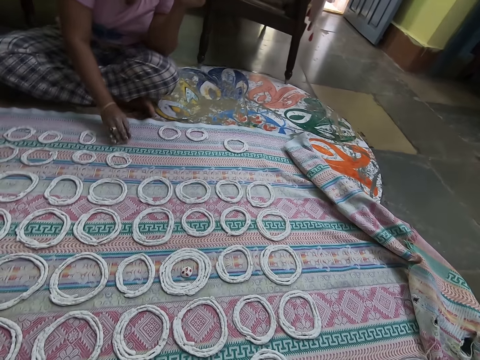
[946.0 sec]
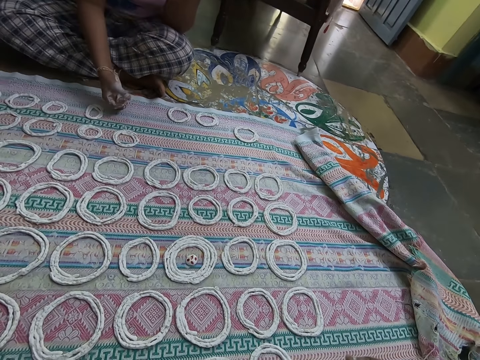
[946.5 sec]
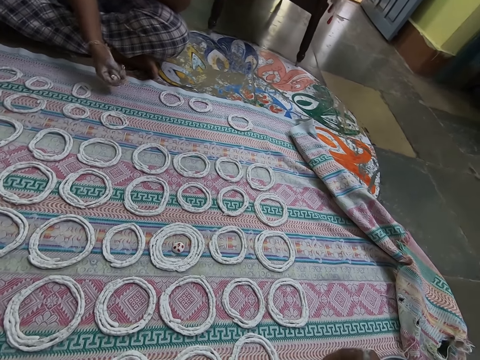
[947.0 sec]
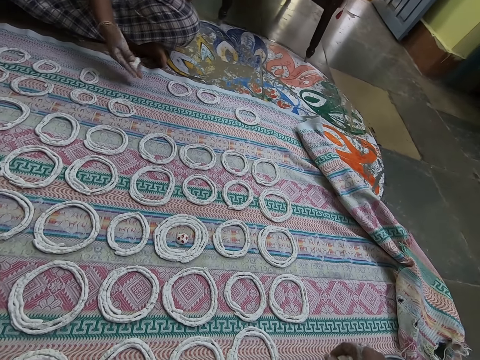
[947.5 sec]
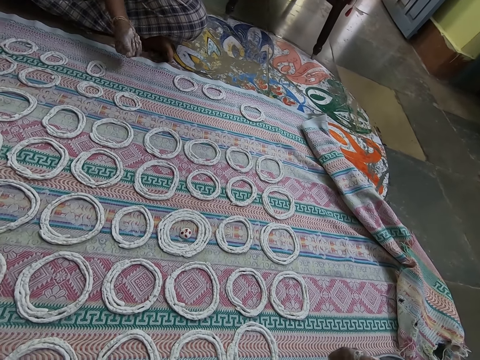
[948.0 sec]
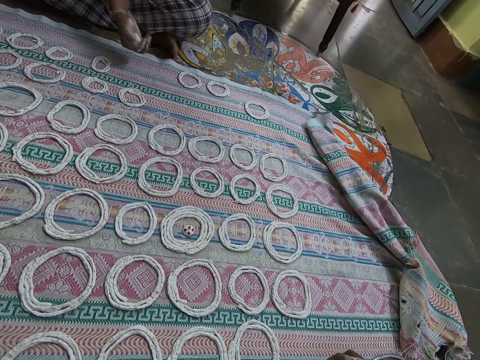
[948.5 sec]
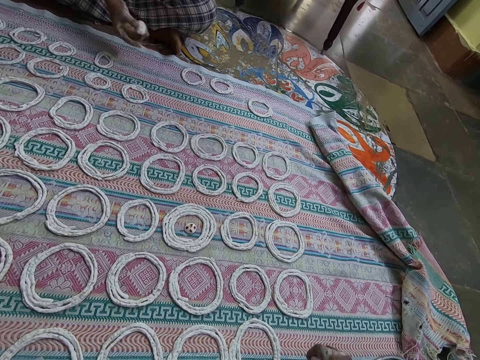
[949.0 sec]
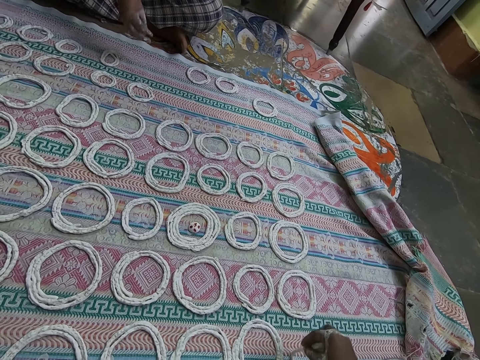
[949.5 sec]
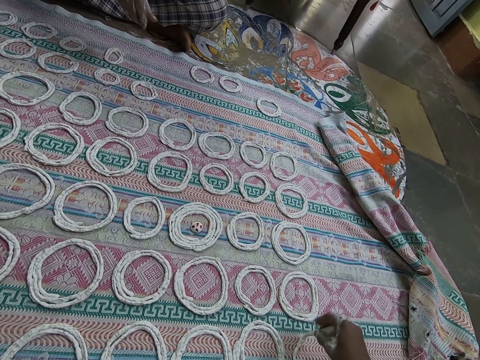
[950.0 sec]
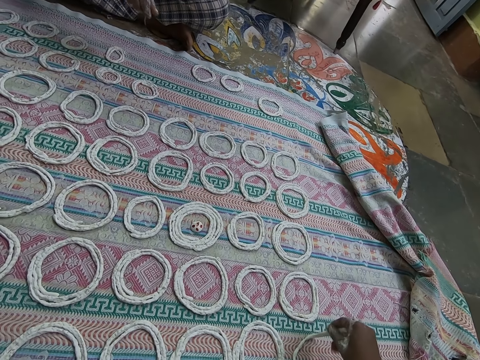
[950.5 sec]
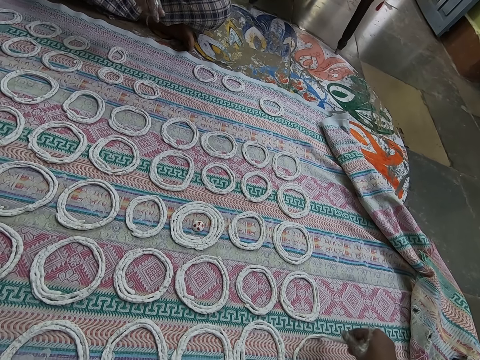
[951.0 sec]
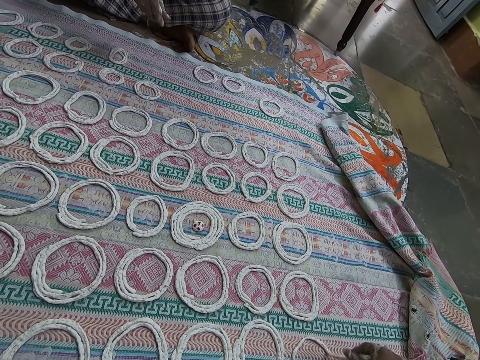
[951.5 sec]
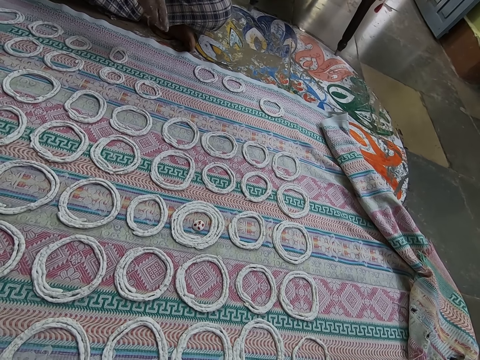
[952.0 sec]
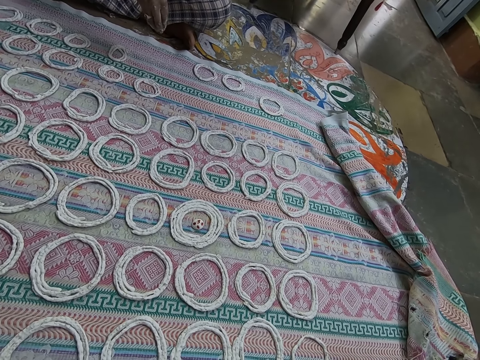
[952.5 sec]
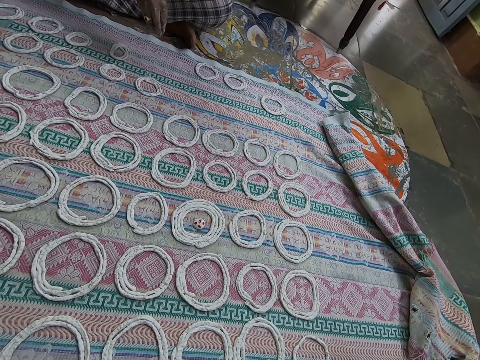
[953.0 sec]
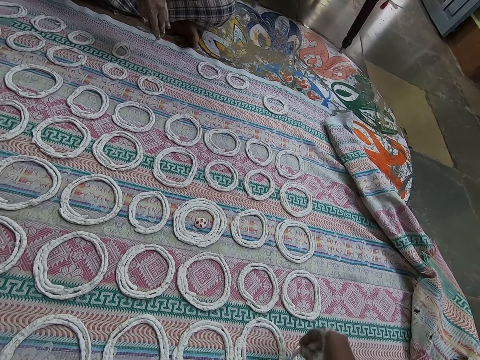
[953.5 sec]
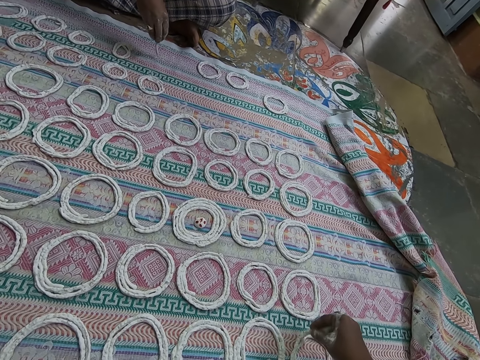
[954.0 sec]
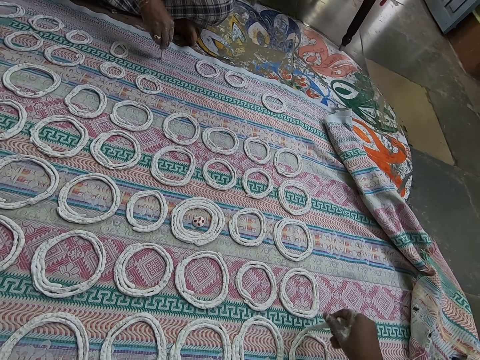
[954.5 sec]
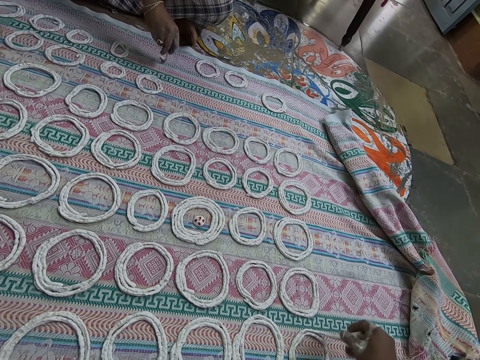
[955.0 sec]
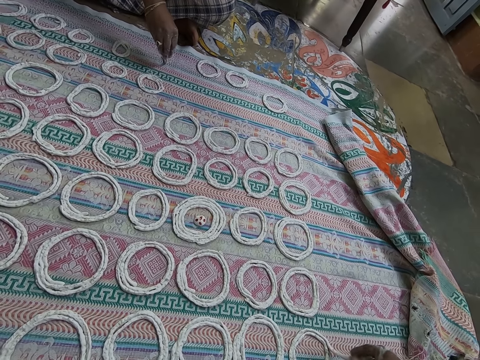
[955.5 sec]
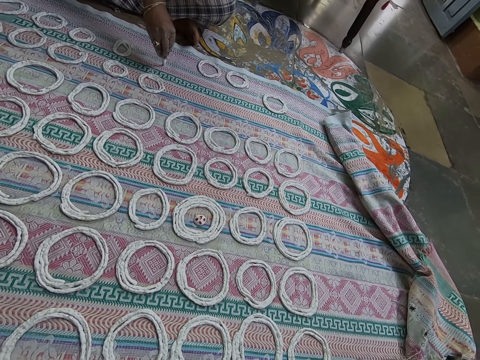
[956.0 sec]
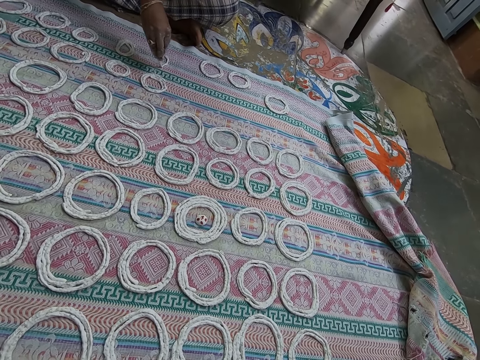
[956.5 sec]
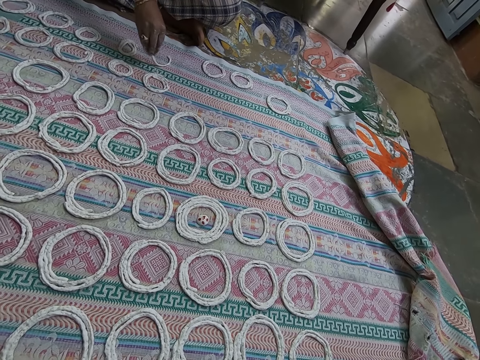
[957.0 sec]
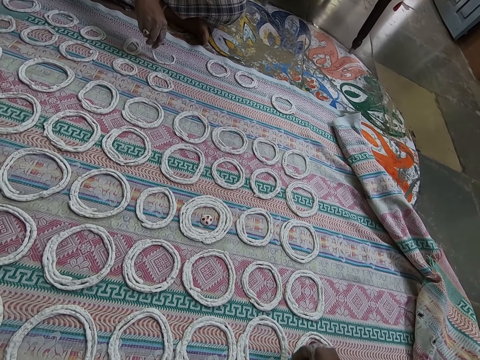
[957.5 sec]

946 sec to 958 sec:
The woman packs the murukku from the cloth on the ground with her right hand and squeezes the portion of murukku with her right hand. The camera wearer rolls the dough in her hand. She rolls the dough round on the pastry mat. She shapes the portion of murukku in her right hand on the cloth on the ground. The woman shapes the murukku on the cloth on the ground with her right hand.

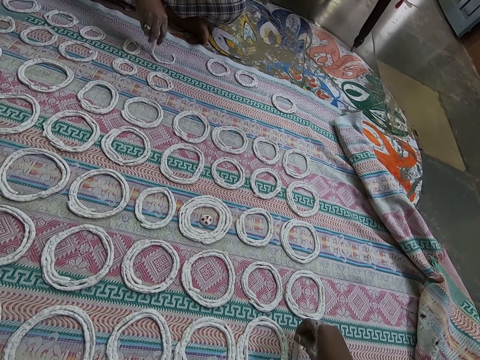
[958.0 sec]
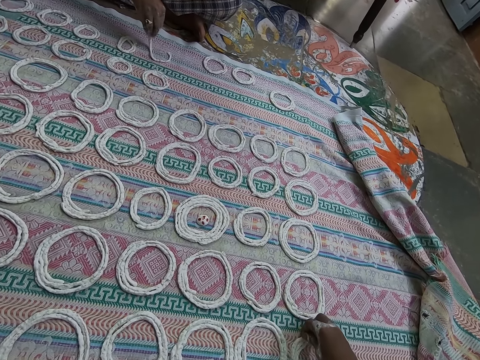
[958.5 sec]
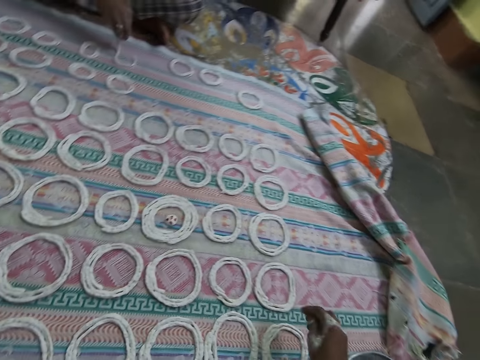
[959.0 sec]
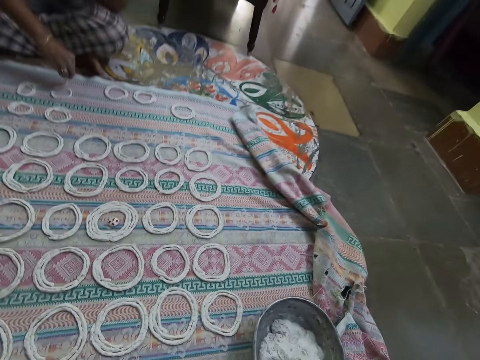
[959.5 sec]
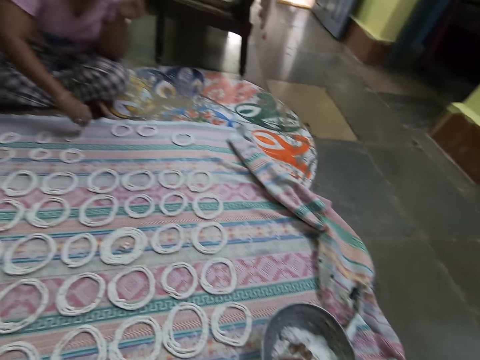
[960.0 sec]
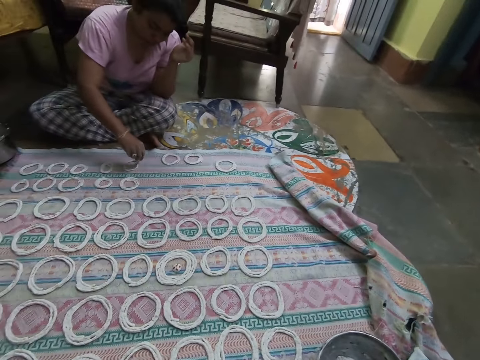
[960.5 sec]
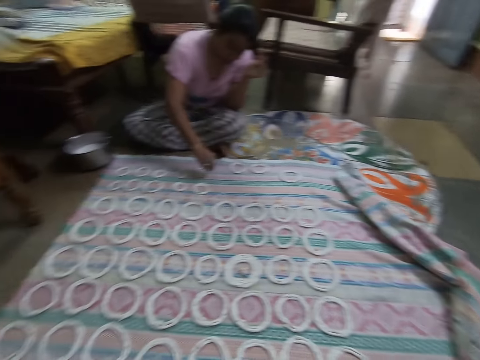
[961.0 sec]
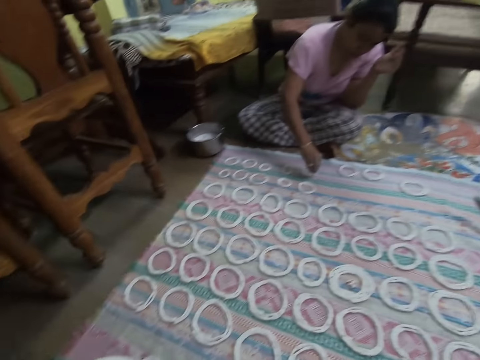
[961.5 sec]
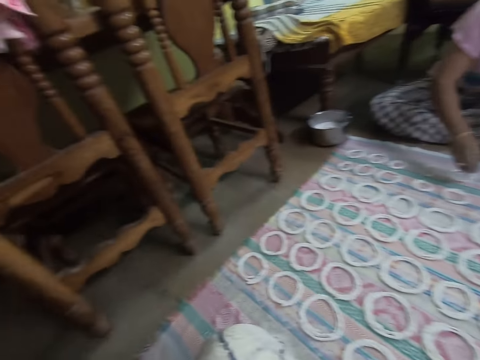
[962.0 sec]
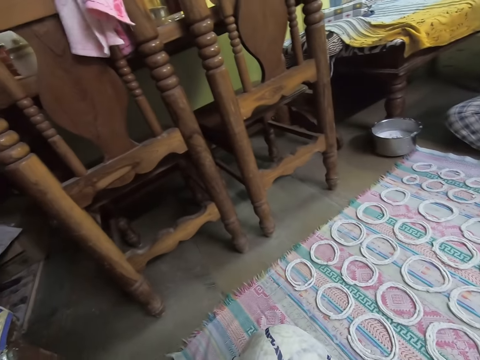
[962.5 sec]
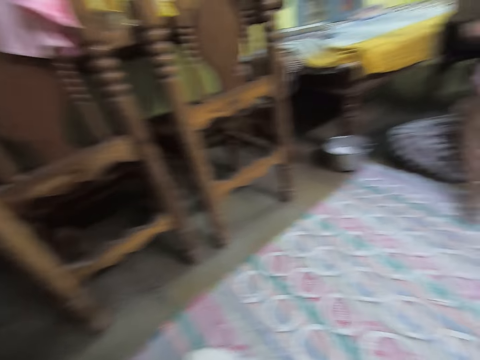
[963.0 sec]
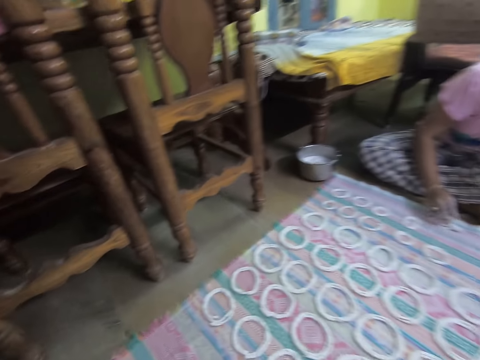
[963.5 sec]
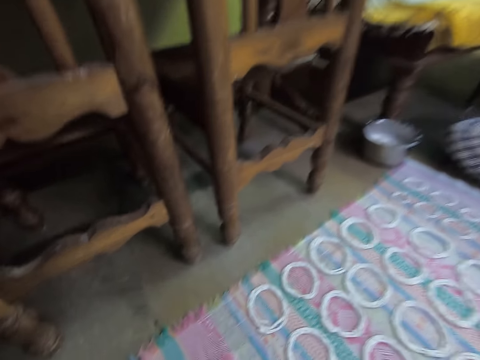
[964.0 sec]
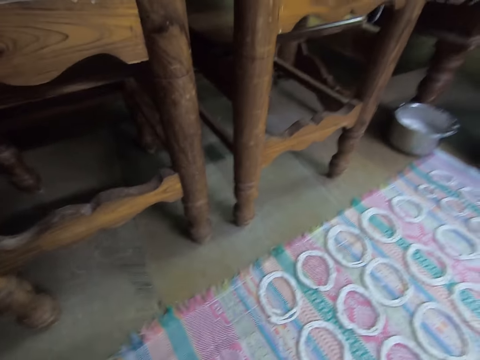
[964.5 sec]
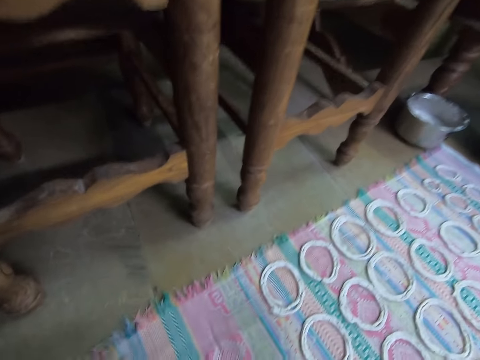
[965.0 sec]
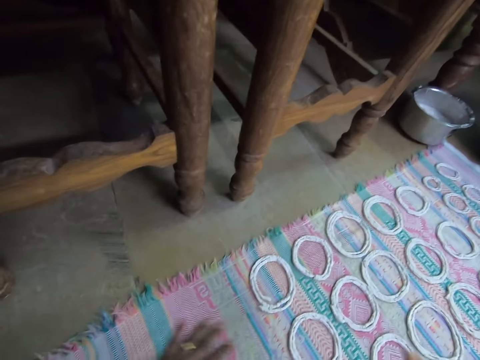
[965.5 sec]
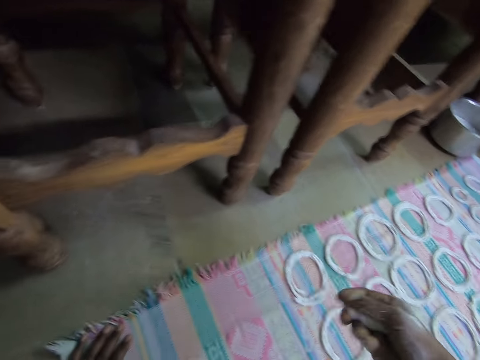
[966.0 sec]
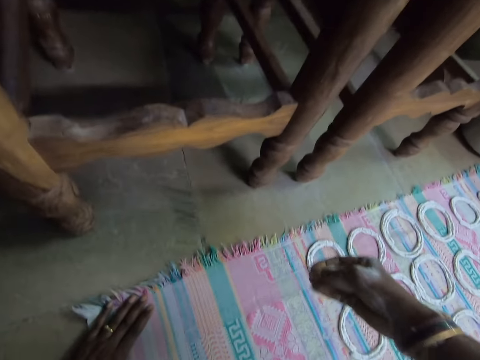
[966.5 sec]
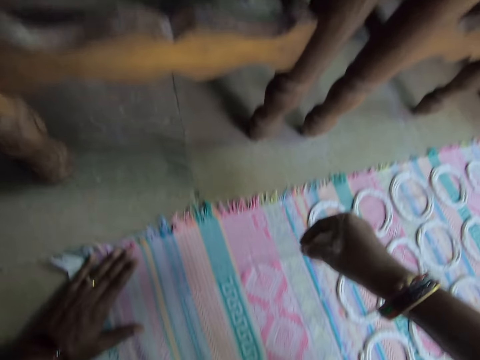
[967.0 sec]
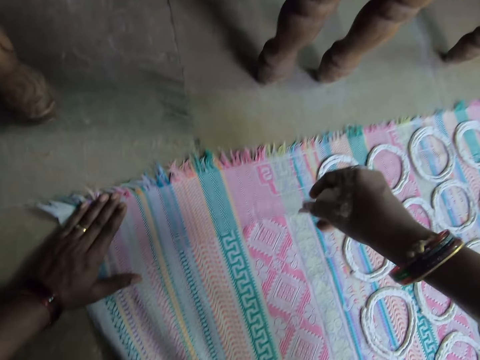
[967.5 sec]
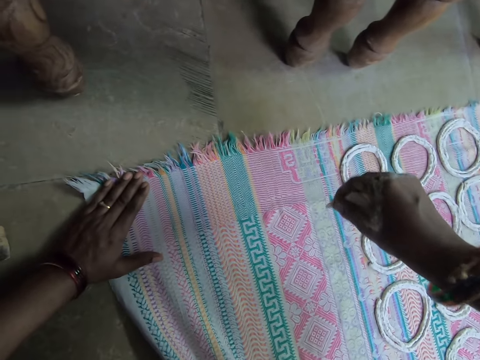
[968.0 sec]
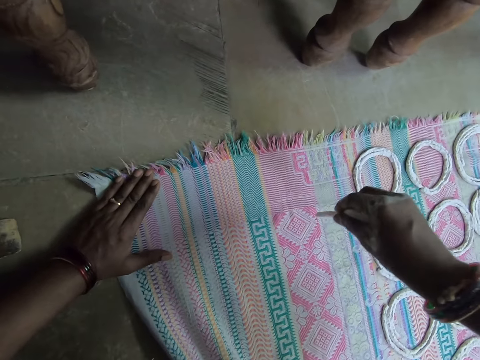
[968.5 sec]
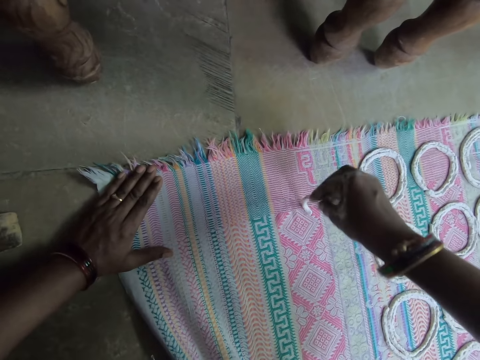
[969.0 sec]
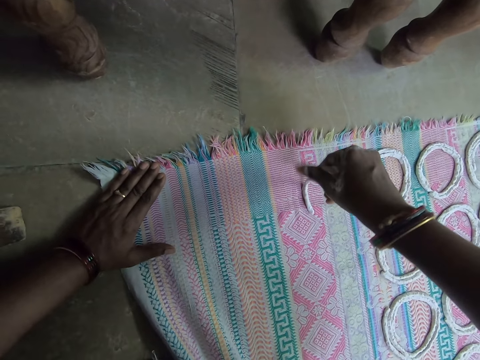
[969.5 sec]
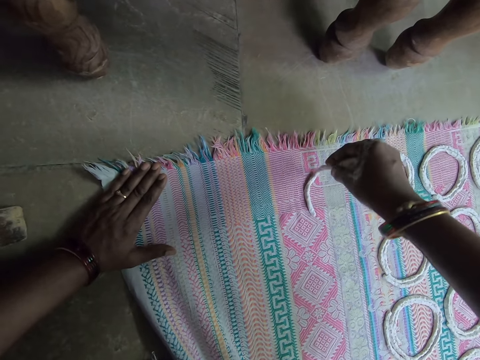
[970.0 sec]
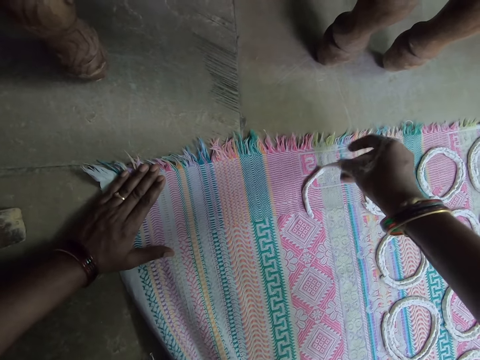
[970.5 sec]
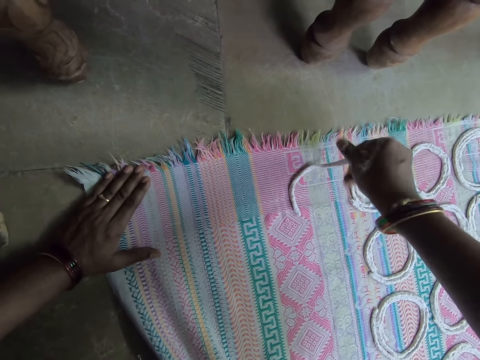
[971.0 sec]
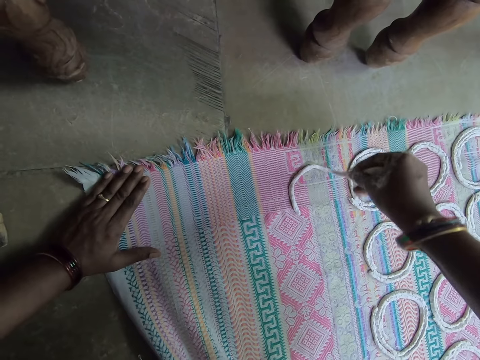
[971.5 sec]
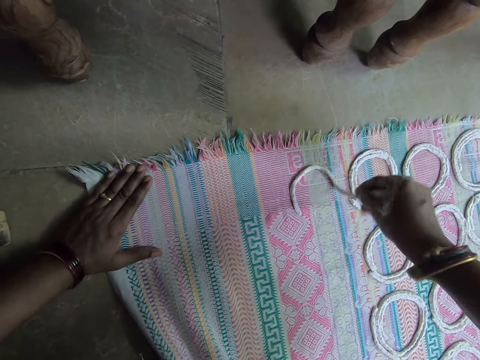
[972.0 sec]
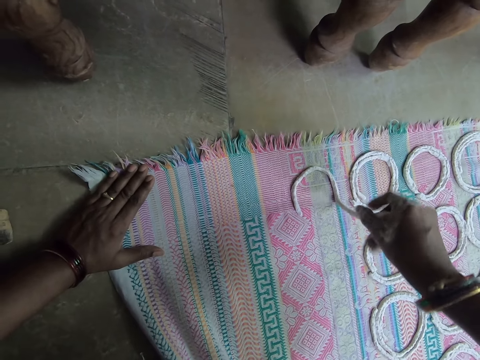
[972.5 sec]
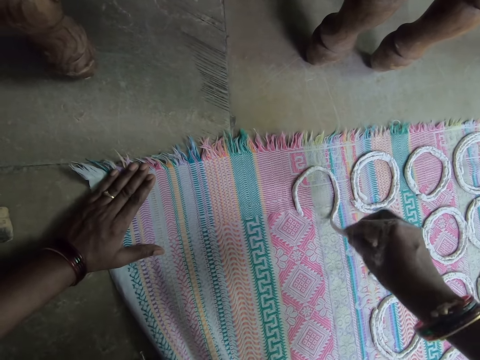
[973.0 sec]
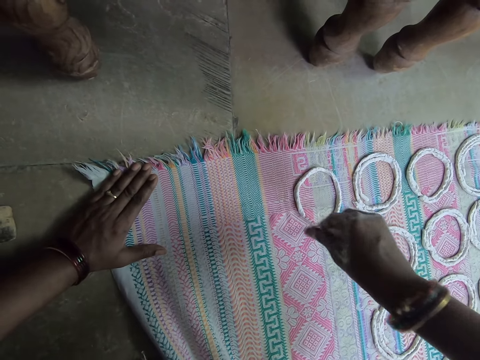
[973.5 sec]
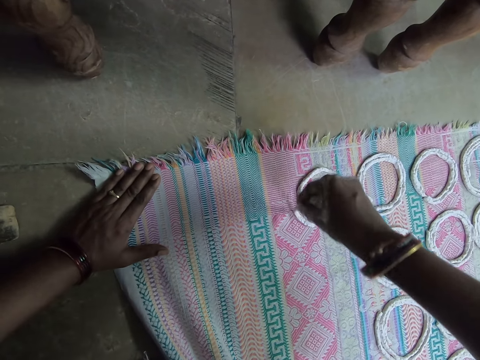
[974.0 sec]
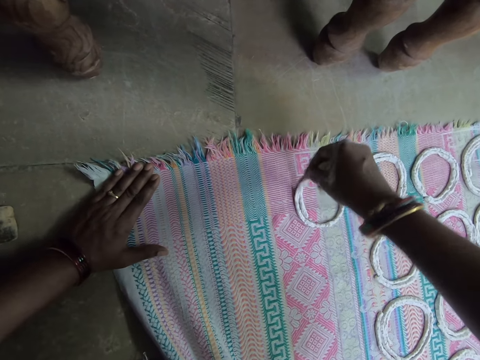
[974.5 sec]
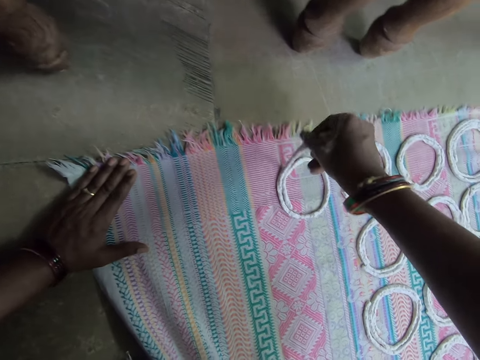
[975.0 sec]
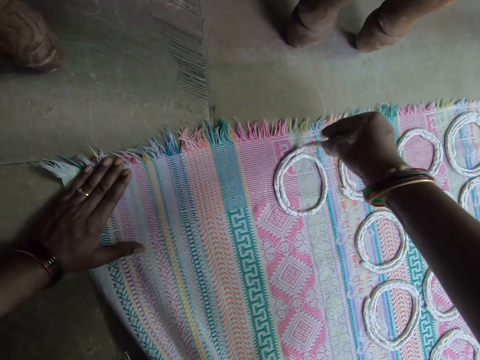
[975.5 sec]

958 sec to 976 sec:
The camera wearer cuts out a portion of murukku from the bowl on the ground with her right hand. She adjusts the cloth on the ground with her left hand. She flattens the mat with her left hand. She squeezes the portion of murukku with her right hand. She rolls the dough in her hand. She shapes the portion of murukku in her right hand on the cloth on the ground. She rolls the dough round on the pastry mat.
